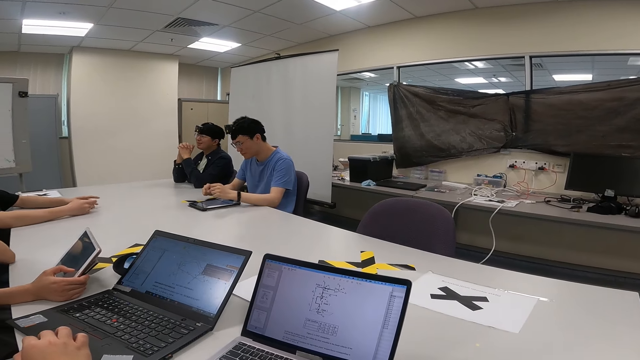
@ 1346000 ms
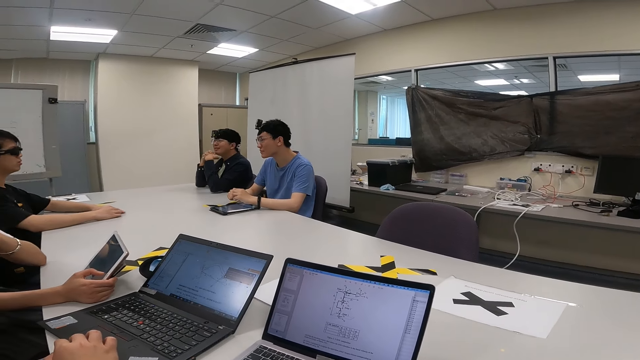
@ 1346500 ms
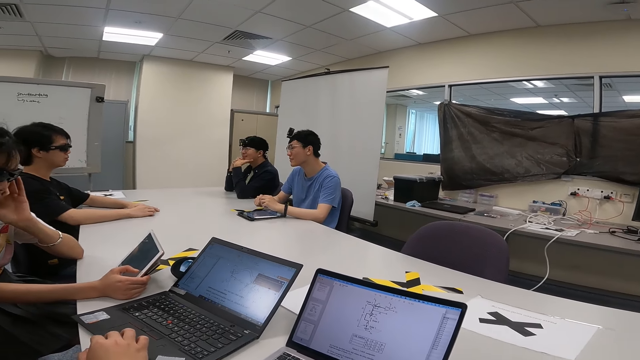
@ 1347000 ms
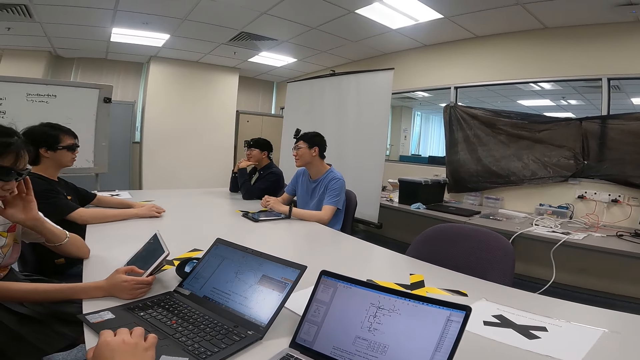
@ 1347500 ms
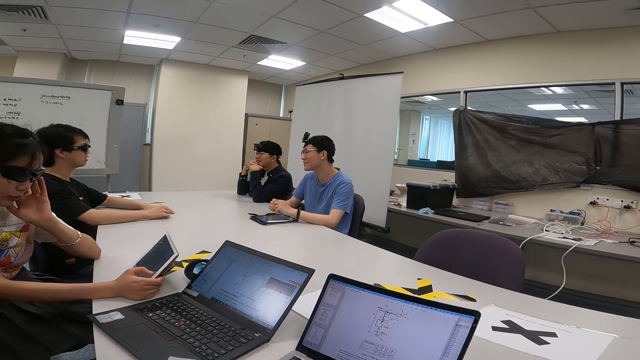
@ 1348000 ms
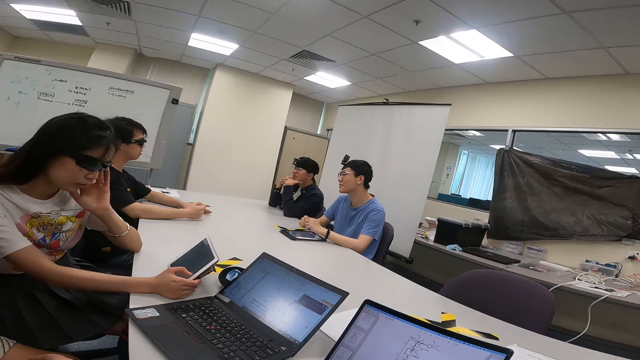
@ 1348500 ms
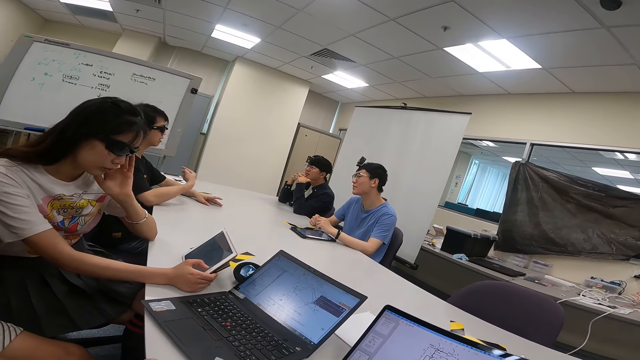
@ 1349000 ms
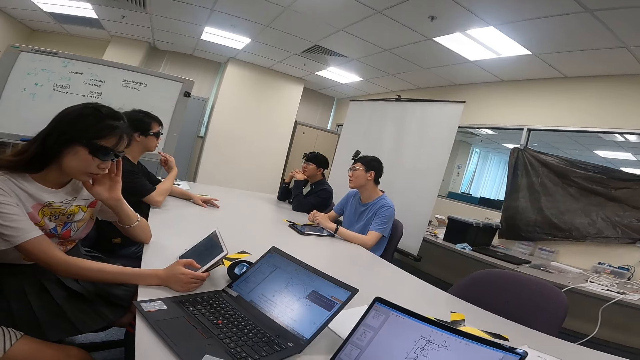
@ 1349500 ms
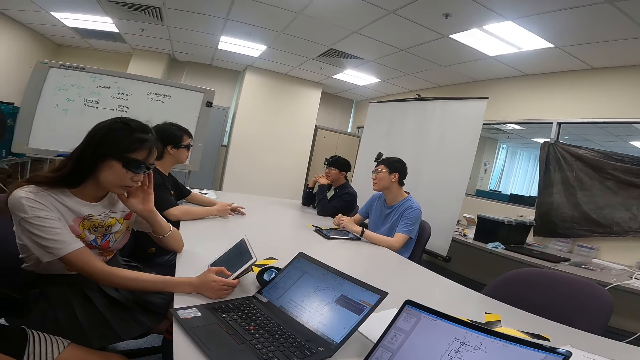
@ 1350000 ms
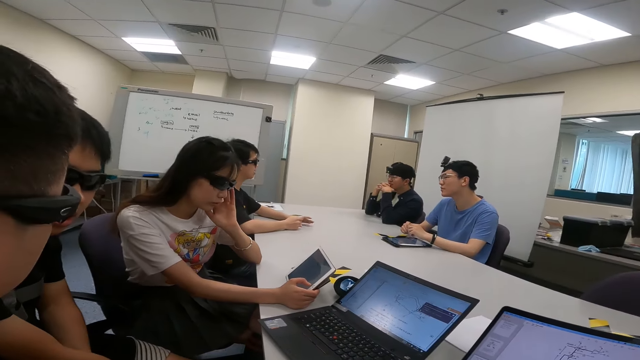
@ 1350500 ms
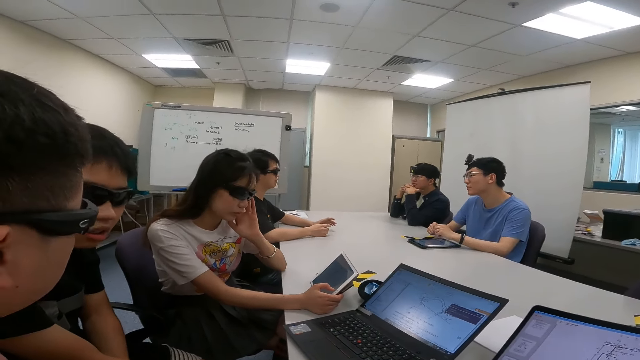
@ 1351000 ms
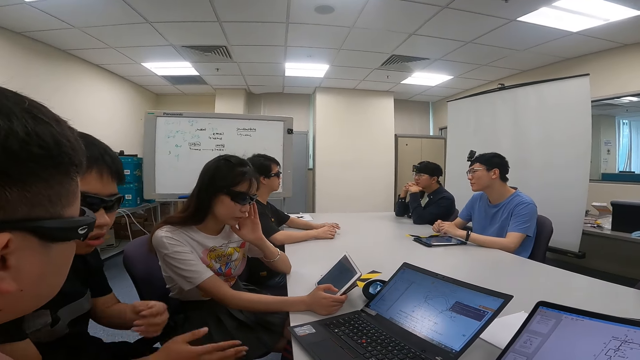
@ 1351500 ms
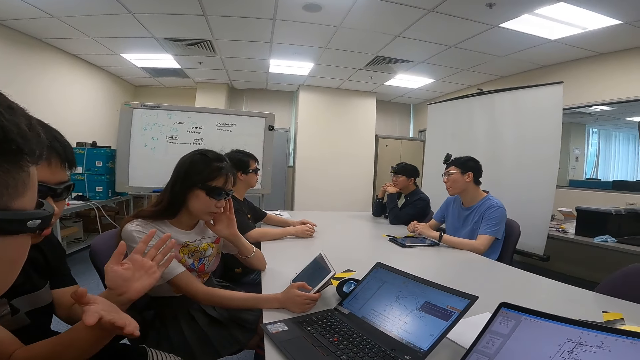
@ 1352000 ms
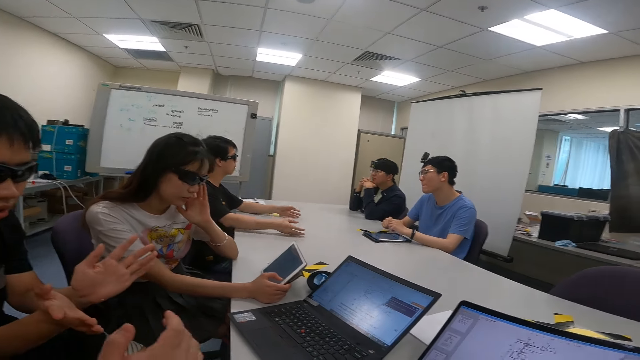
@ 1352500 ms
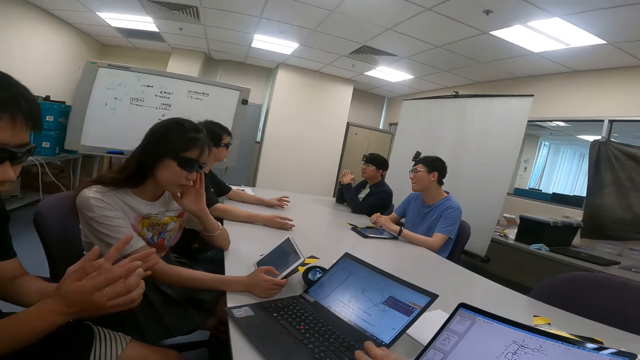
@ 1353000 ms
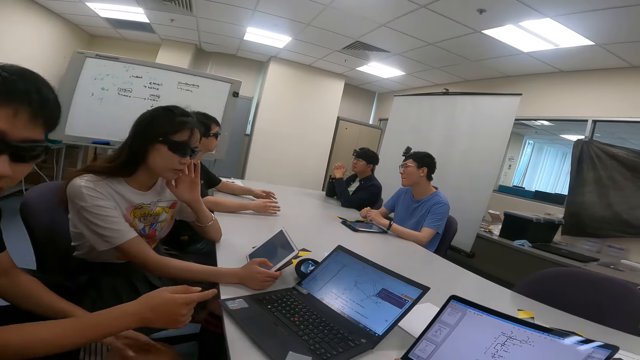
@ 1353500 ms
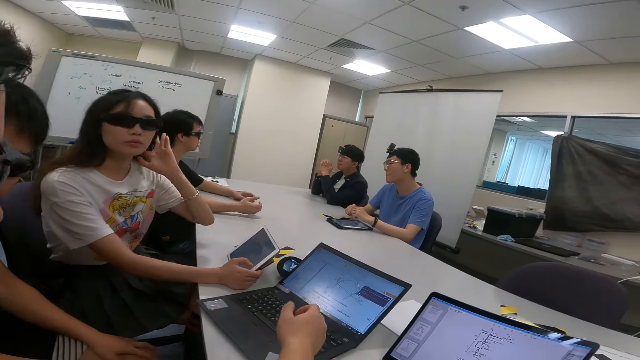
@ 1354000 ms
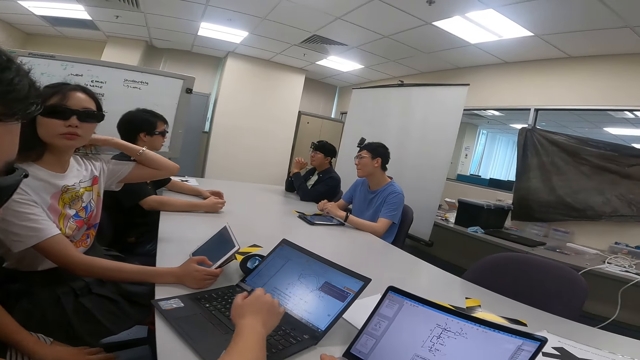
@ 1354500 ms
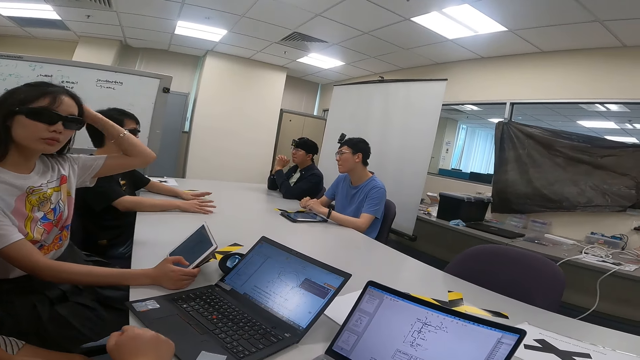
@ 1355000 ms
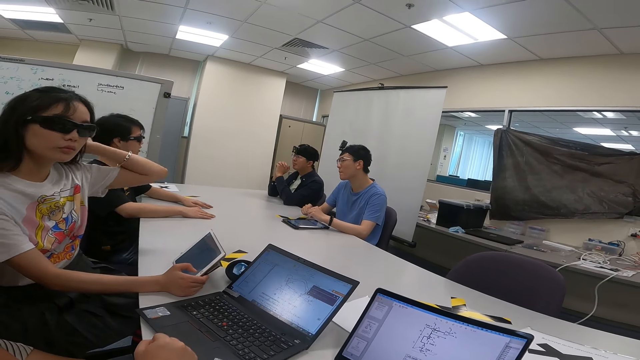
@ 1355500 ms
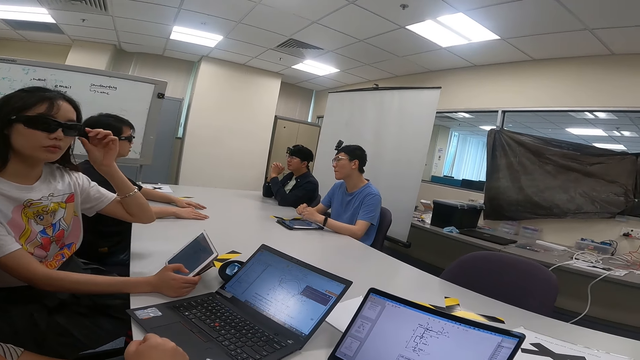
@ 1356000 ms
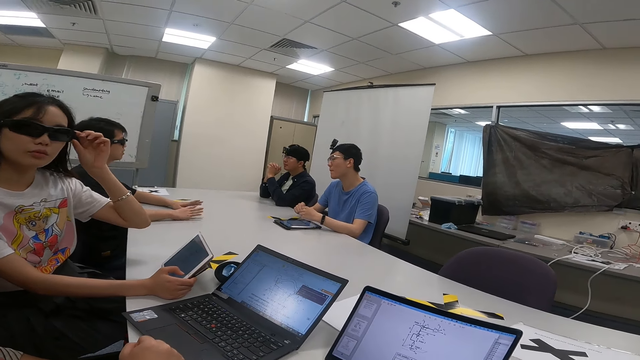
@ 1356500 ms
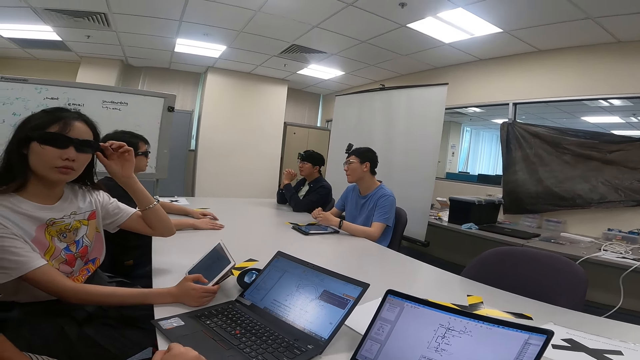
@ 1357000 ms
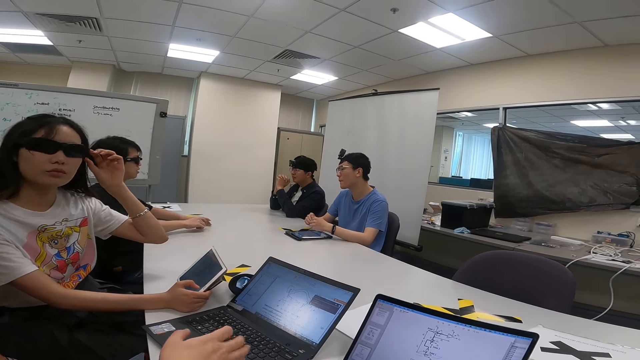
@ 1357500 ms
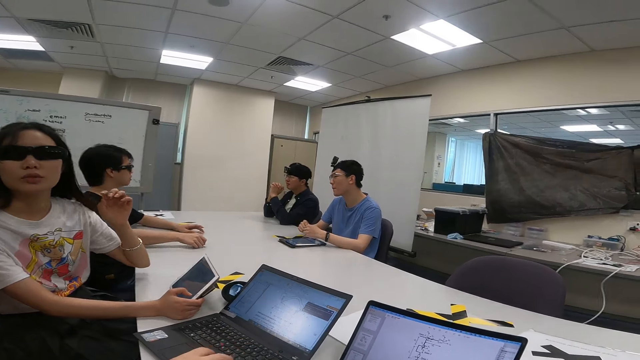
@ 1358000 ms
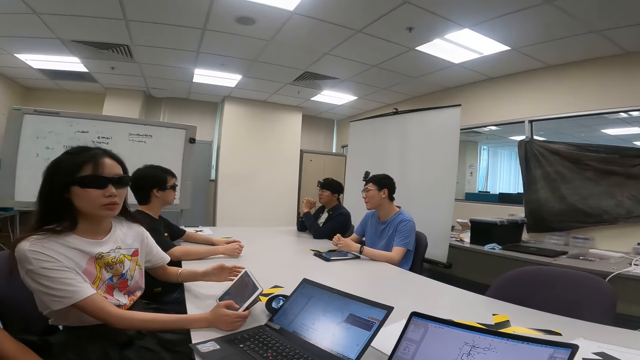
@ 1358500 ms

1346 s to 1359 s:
A person removes the hand from the laptop. Another person moves the hands while talking. A third person touches the hair. The first person moves the hands while talking. The third person touches the goggles.

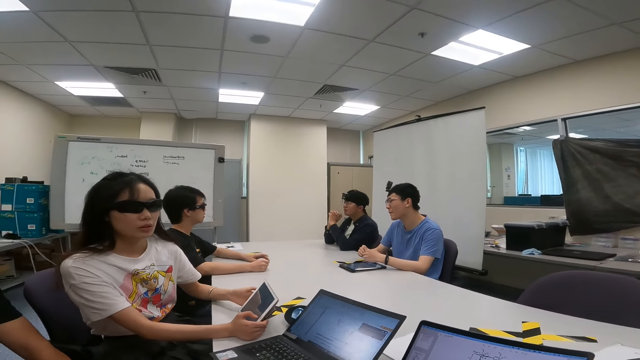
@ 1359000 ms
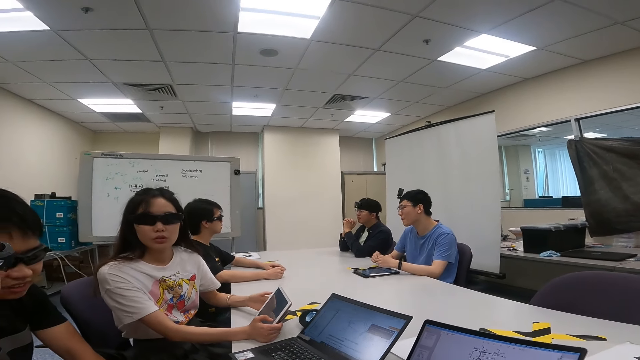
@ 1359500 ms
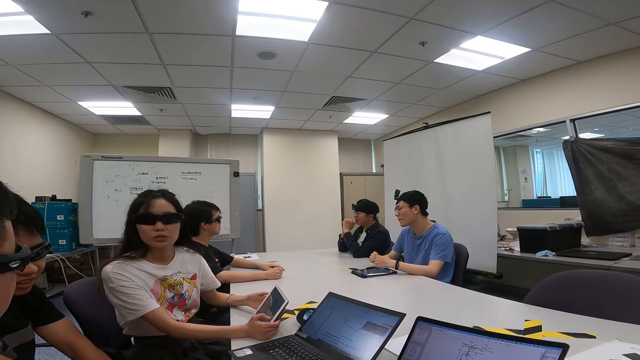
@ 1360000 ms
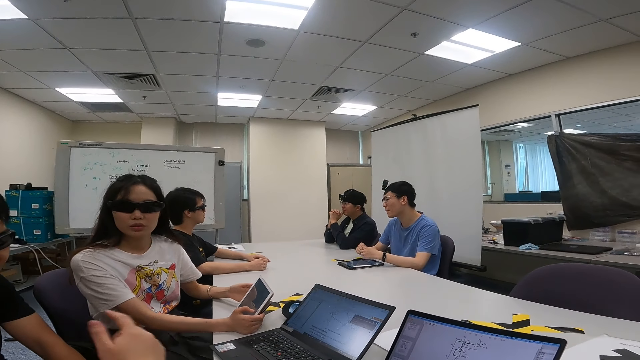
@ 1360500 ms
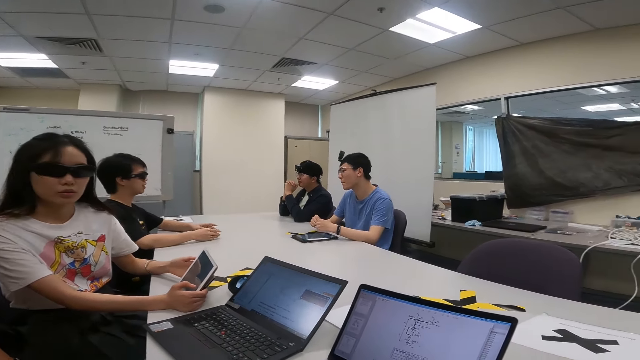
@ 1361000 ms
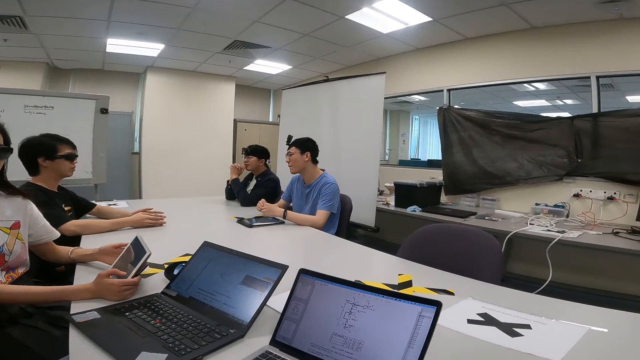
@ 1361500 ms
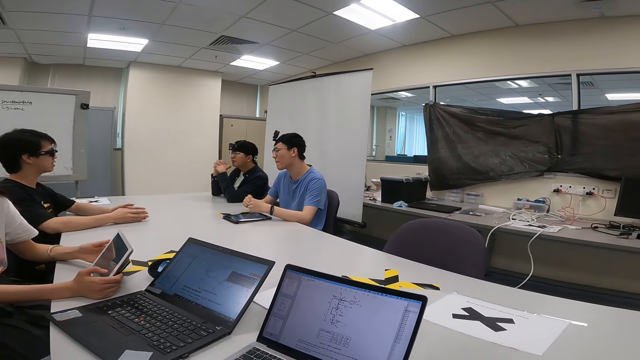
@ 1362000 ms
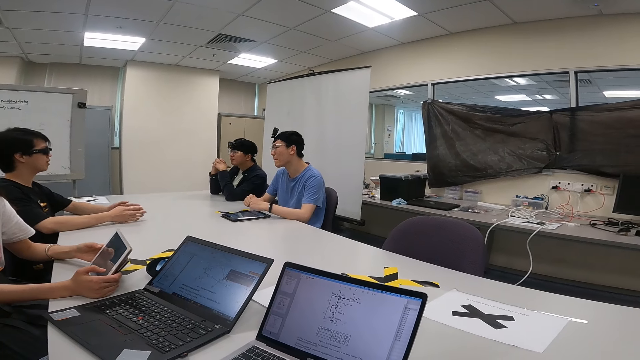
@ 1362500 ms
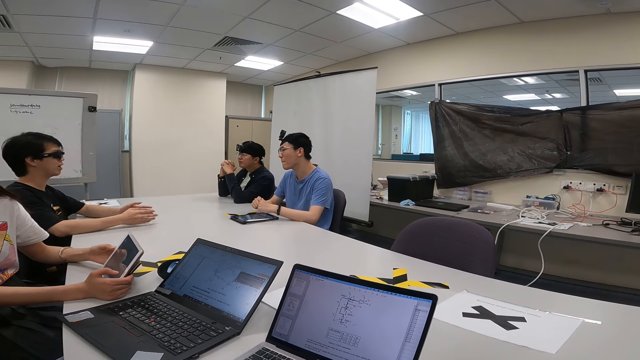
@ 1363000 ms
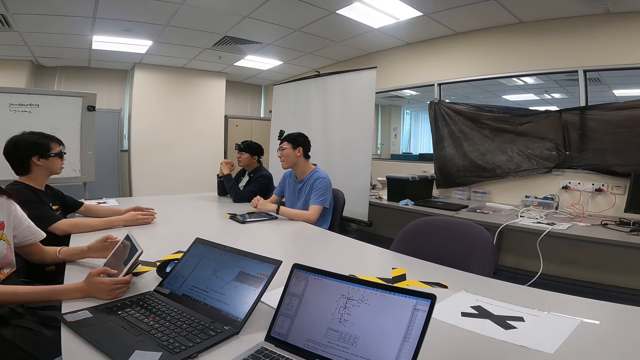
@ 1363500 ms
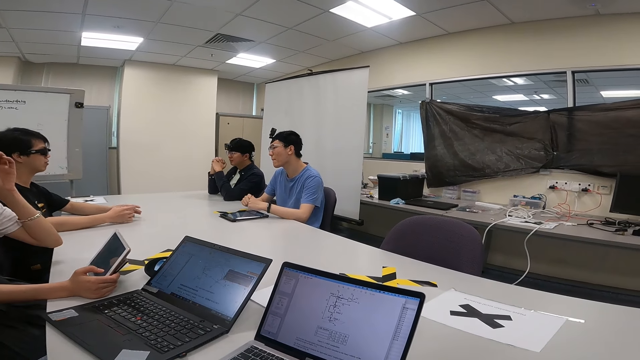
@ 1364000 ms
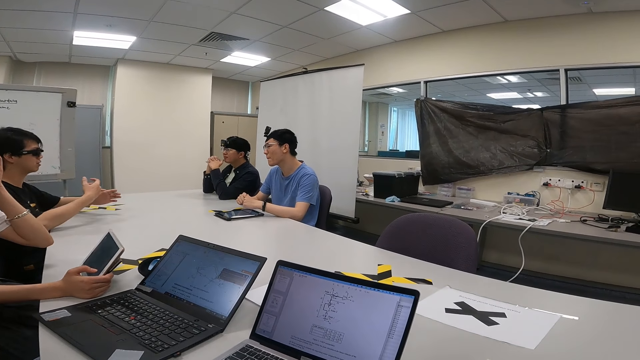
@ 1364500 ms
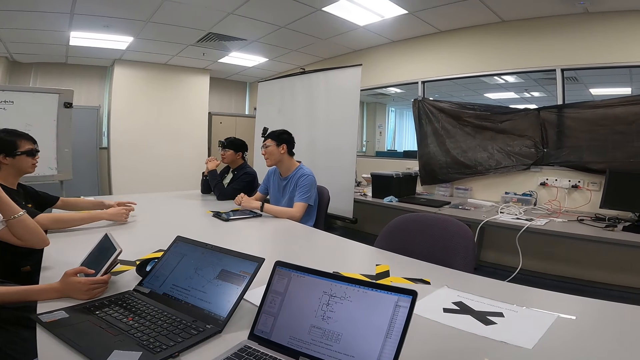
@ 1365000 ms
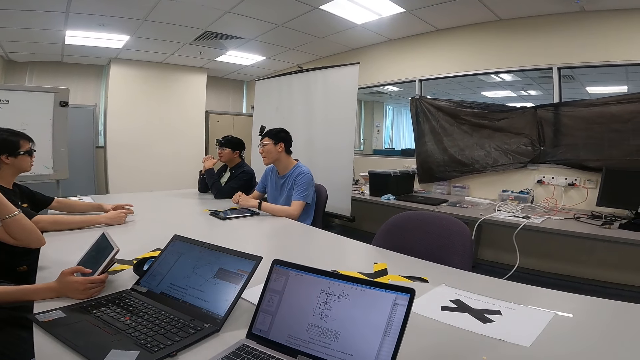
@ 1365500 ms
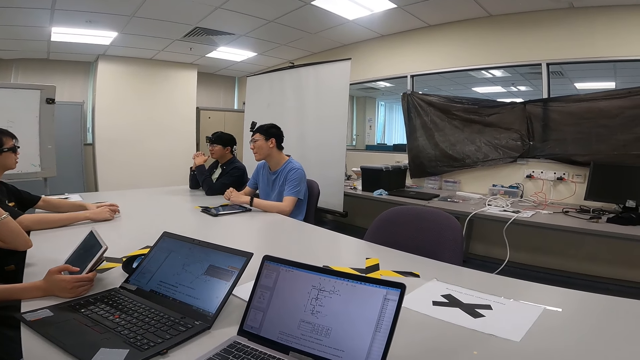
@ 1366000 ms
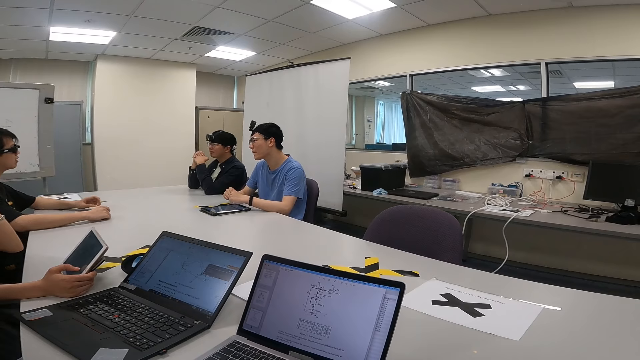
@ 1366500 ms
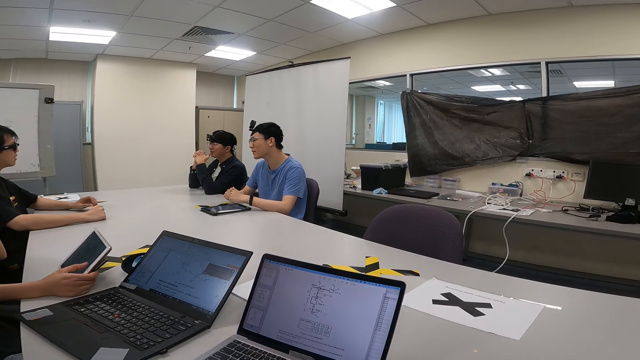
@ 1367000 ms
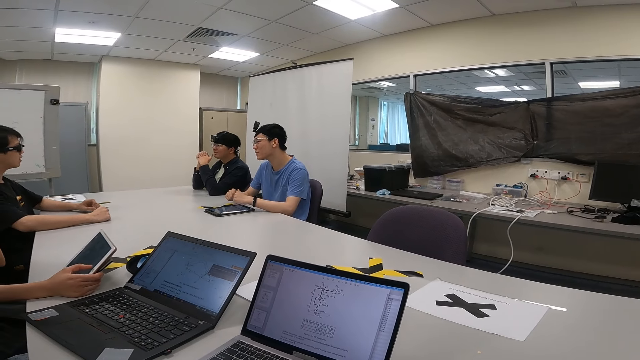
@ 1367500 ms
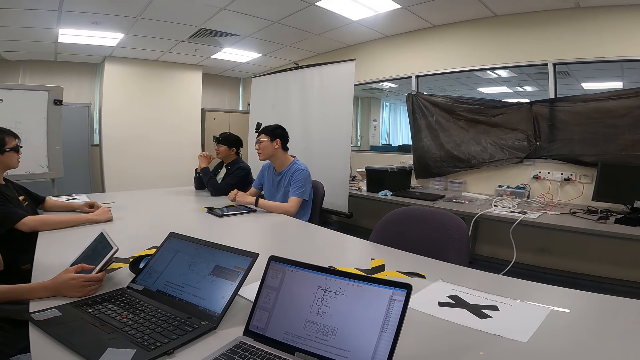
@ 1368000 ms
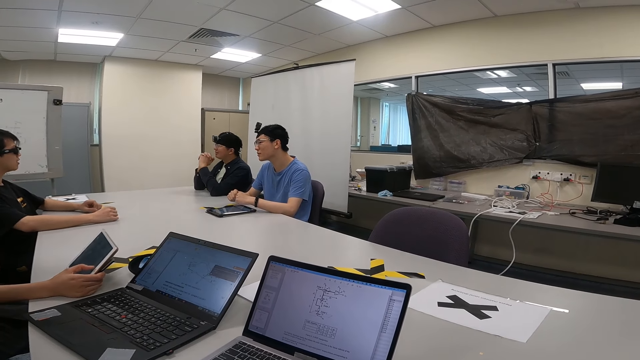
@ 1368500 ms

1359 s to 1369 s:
A person nods the head. Another person moves the hand. A third person nods his head. A person scrolls the iPad.
